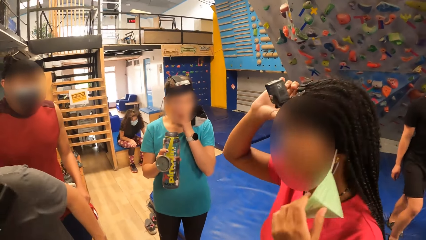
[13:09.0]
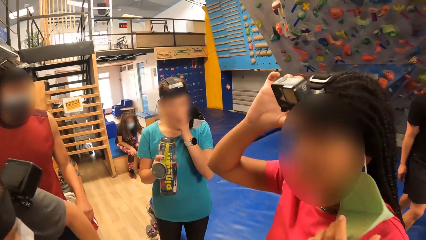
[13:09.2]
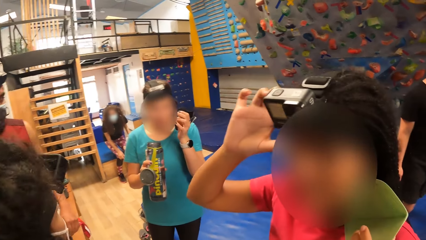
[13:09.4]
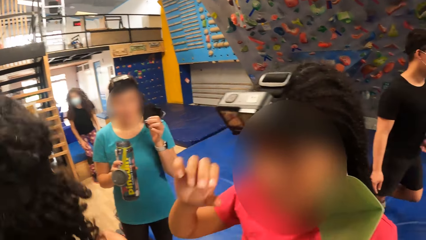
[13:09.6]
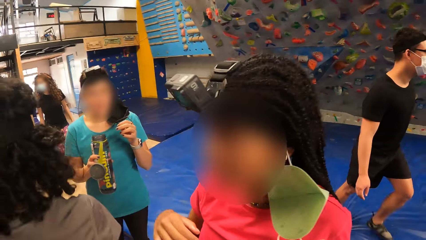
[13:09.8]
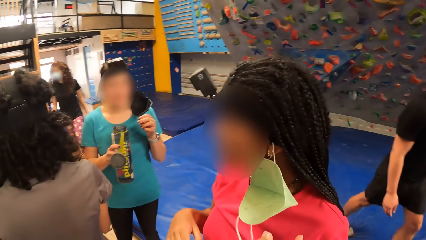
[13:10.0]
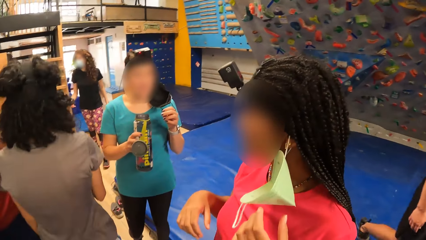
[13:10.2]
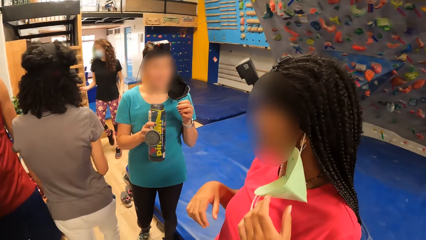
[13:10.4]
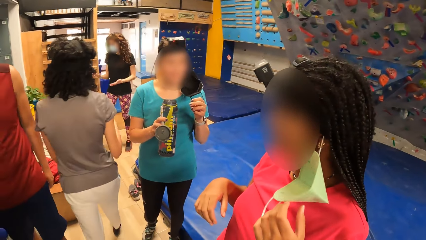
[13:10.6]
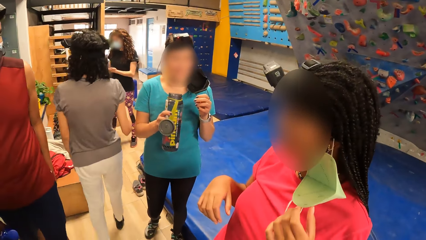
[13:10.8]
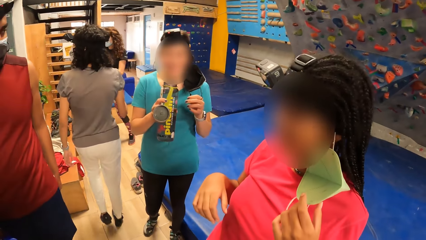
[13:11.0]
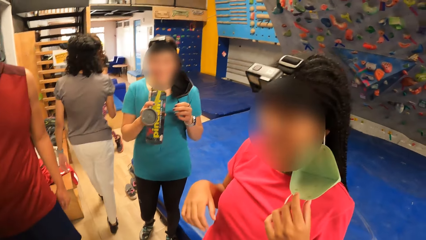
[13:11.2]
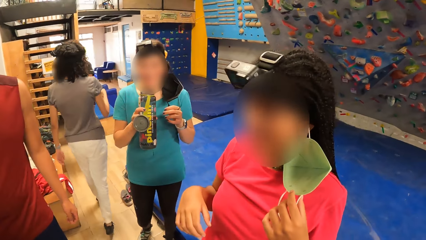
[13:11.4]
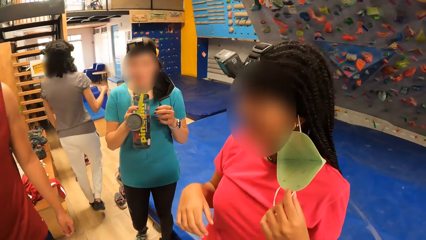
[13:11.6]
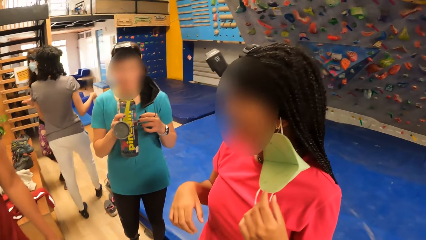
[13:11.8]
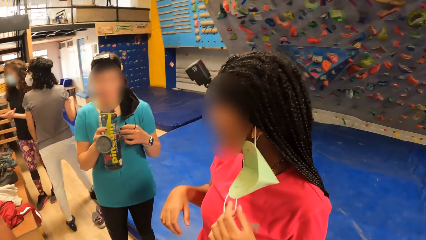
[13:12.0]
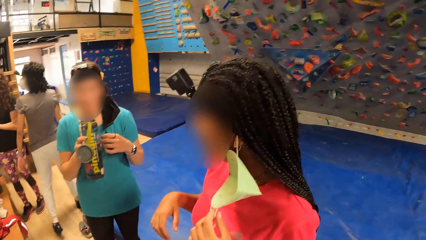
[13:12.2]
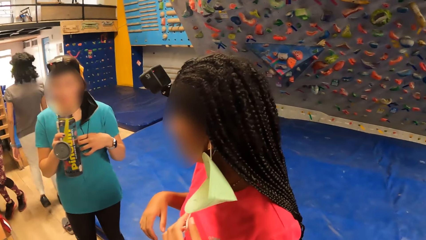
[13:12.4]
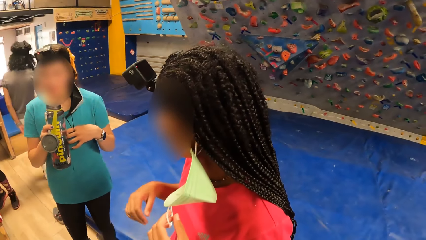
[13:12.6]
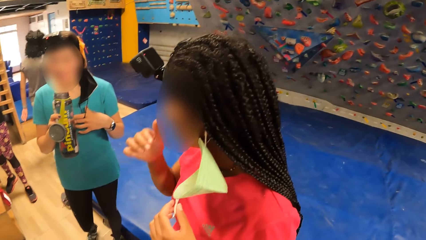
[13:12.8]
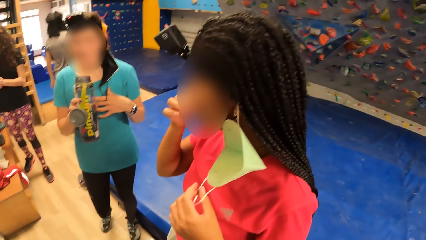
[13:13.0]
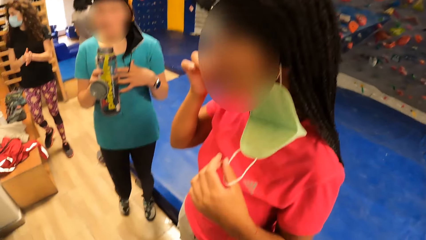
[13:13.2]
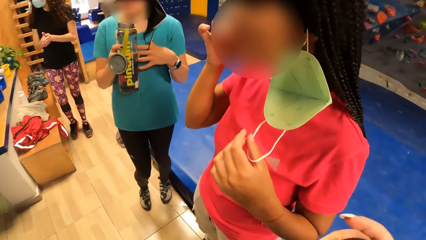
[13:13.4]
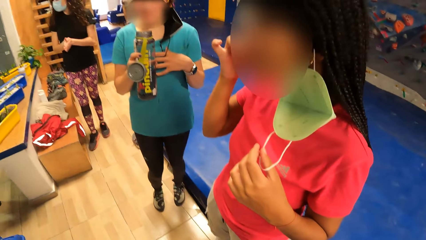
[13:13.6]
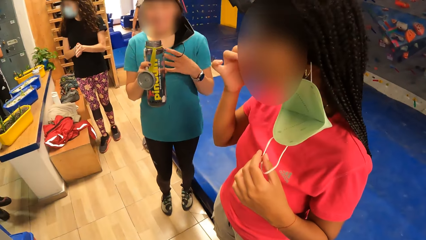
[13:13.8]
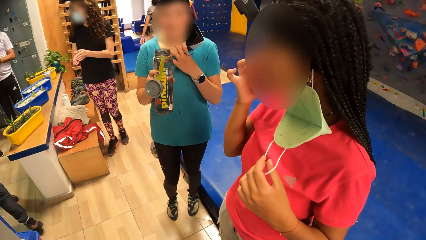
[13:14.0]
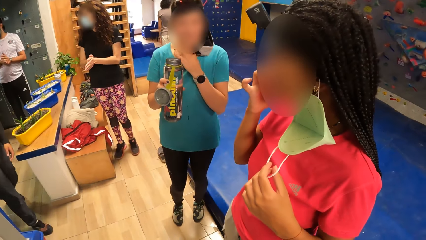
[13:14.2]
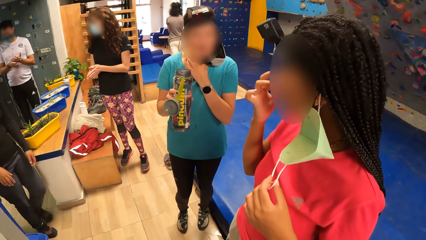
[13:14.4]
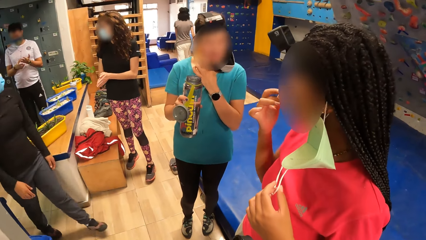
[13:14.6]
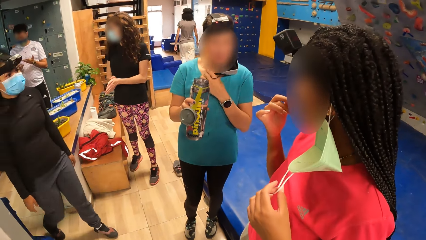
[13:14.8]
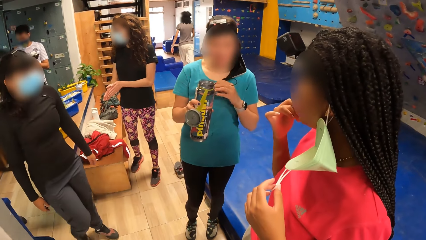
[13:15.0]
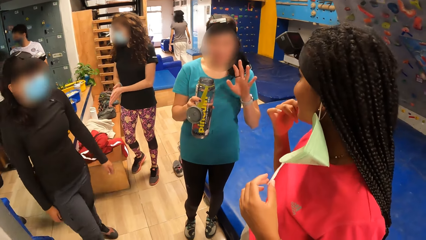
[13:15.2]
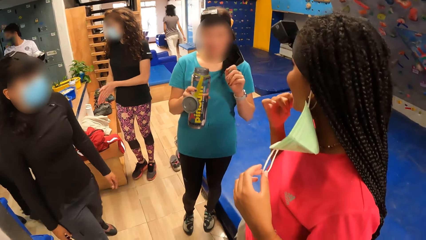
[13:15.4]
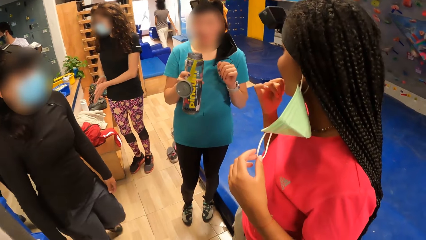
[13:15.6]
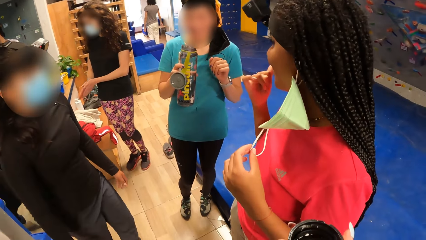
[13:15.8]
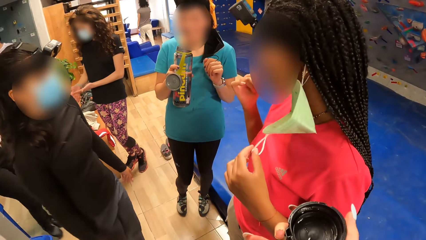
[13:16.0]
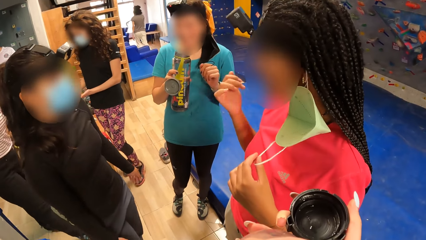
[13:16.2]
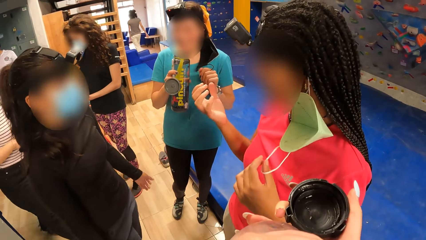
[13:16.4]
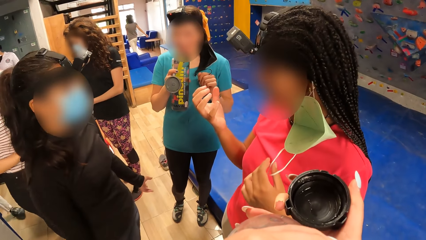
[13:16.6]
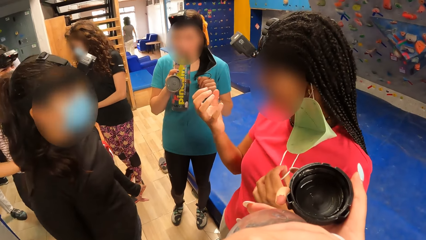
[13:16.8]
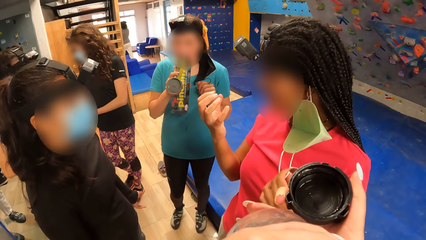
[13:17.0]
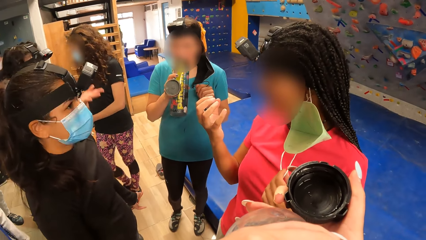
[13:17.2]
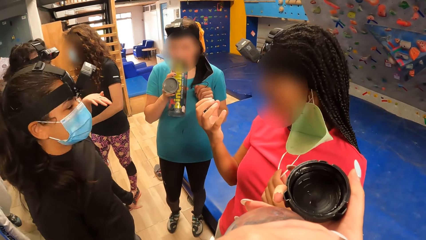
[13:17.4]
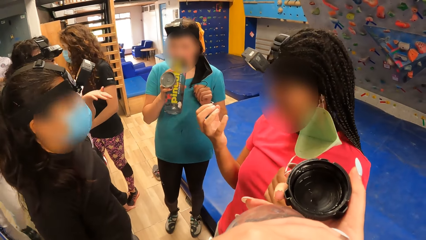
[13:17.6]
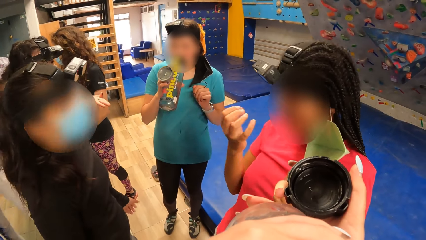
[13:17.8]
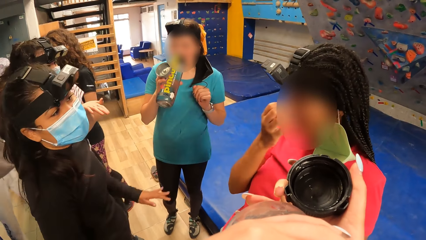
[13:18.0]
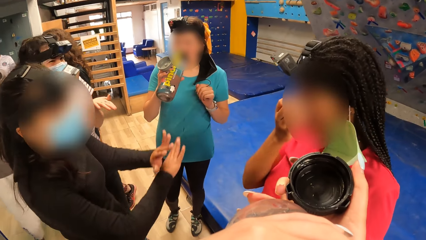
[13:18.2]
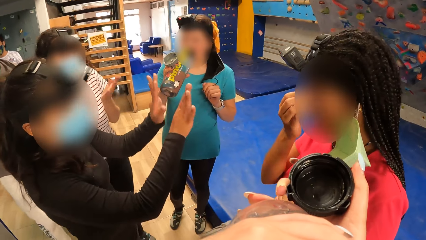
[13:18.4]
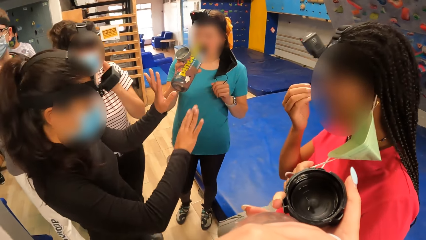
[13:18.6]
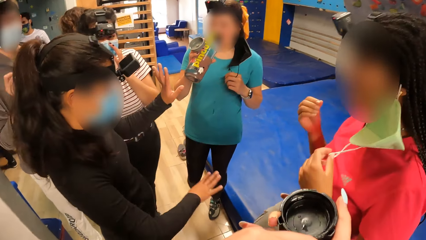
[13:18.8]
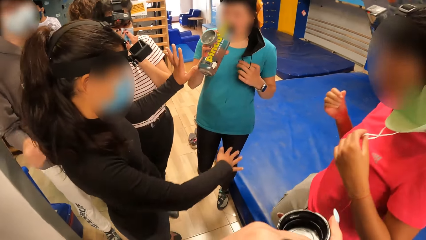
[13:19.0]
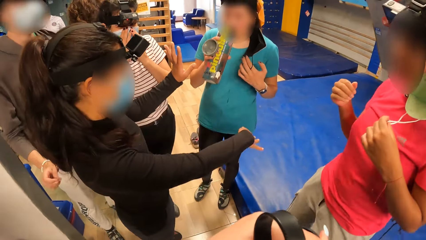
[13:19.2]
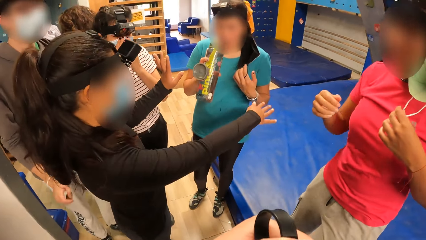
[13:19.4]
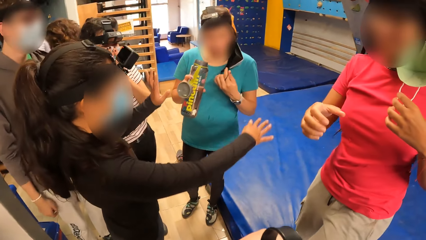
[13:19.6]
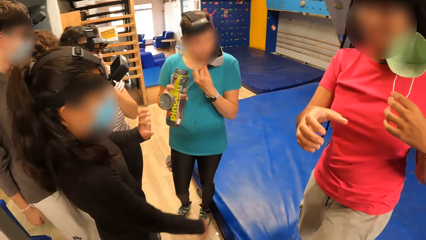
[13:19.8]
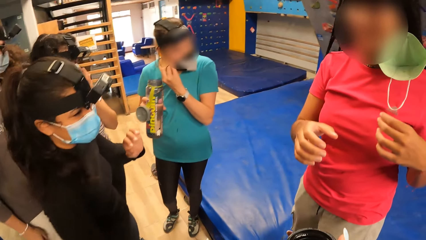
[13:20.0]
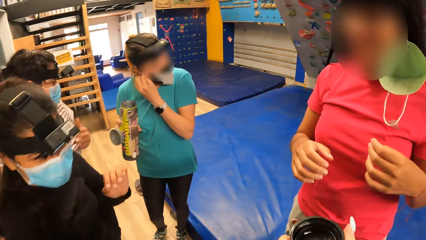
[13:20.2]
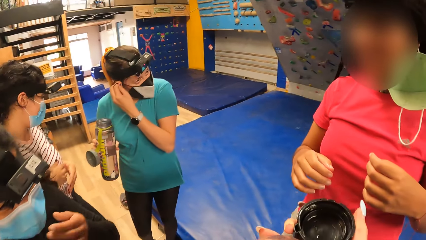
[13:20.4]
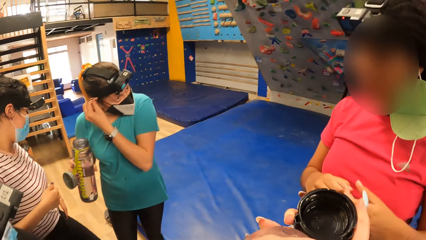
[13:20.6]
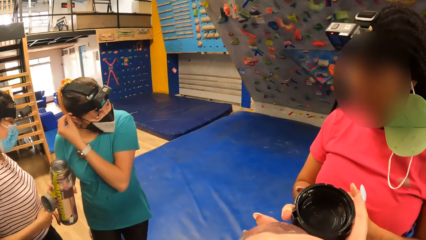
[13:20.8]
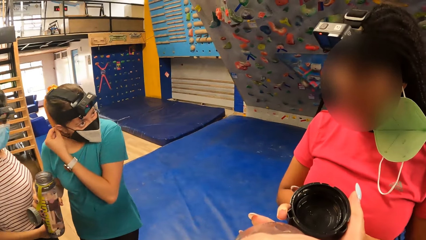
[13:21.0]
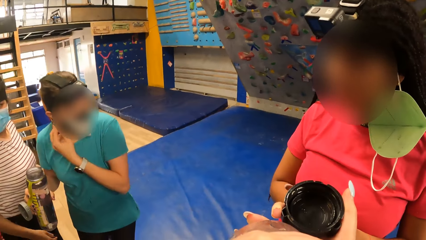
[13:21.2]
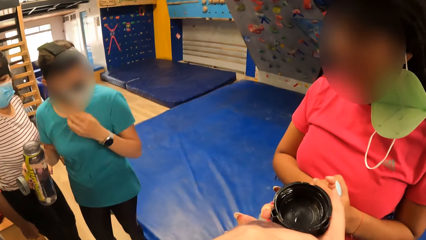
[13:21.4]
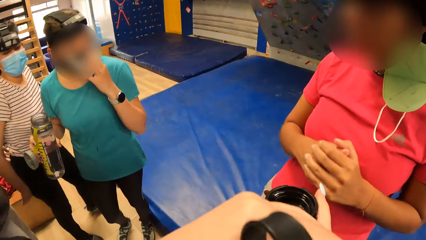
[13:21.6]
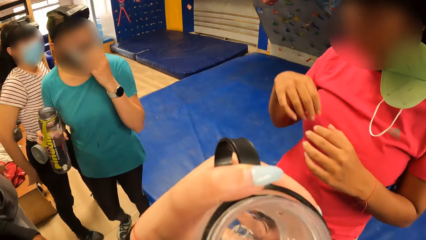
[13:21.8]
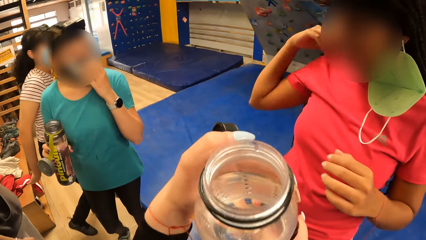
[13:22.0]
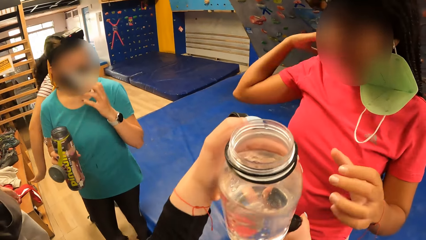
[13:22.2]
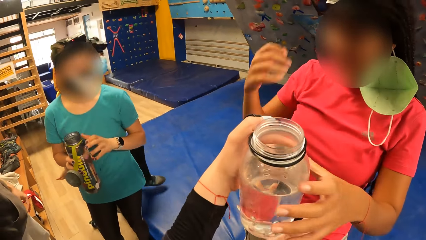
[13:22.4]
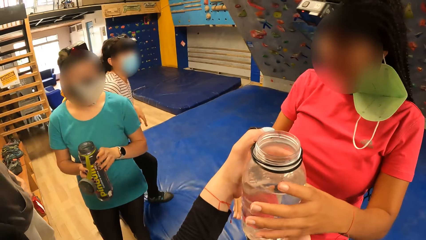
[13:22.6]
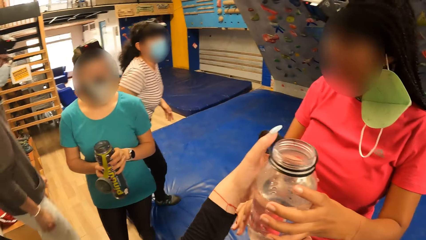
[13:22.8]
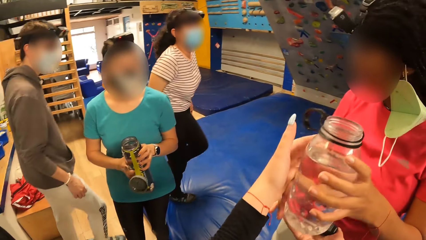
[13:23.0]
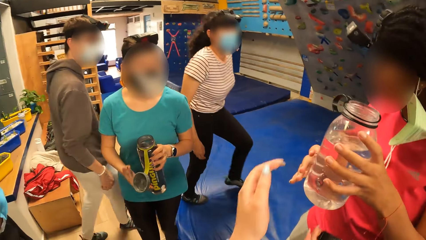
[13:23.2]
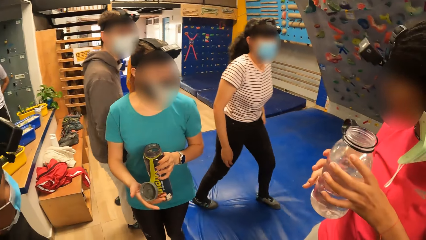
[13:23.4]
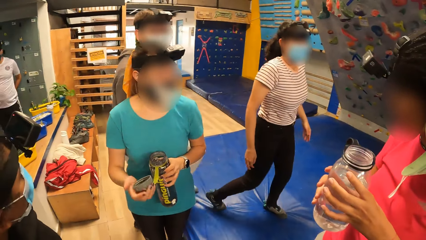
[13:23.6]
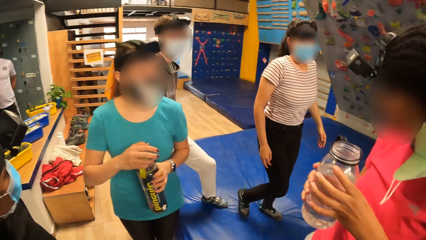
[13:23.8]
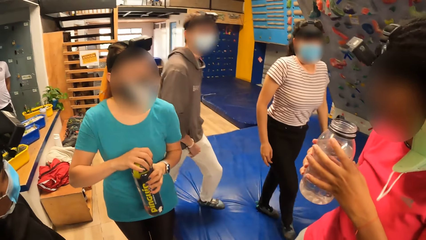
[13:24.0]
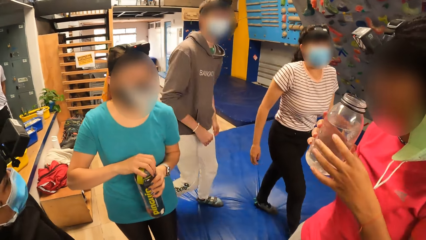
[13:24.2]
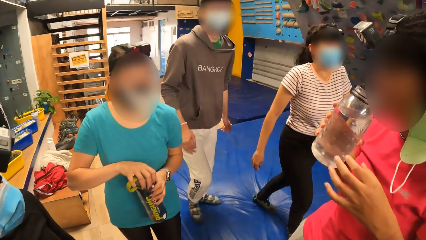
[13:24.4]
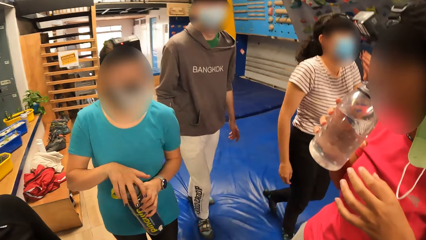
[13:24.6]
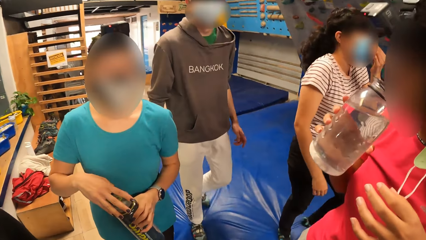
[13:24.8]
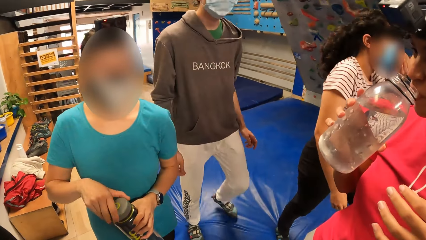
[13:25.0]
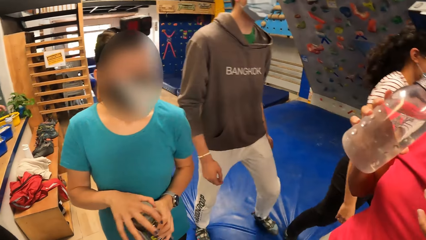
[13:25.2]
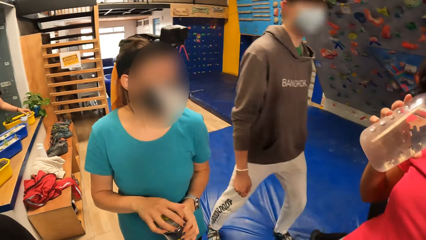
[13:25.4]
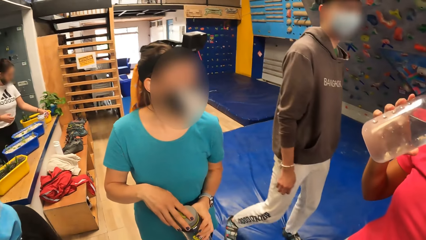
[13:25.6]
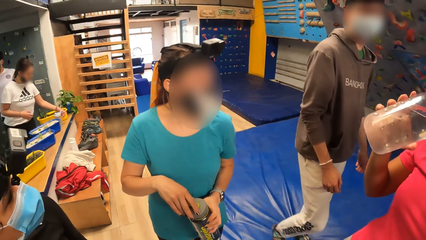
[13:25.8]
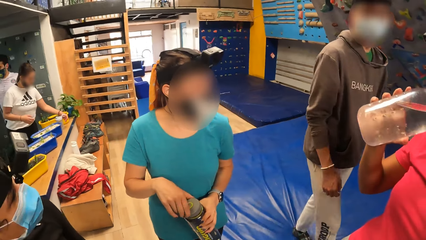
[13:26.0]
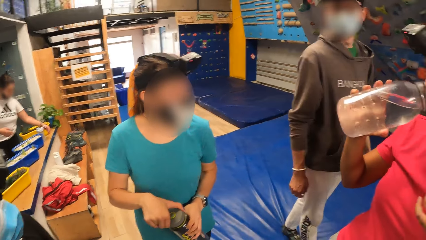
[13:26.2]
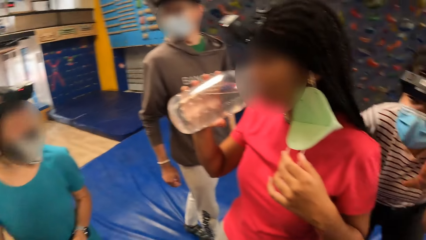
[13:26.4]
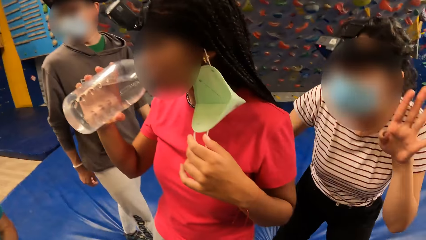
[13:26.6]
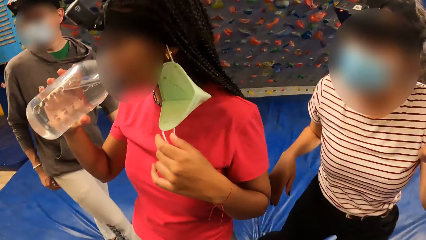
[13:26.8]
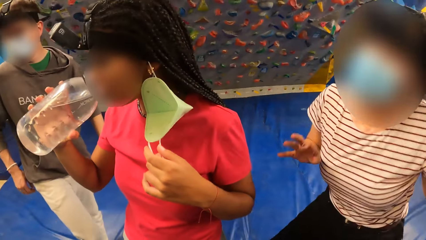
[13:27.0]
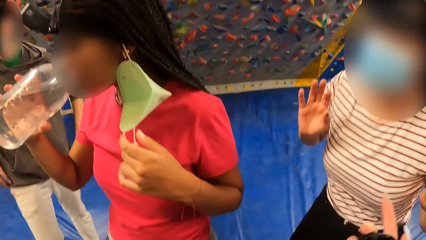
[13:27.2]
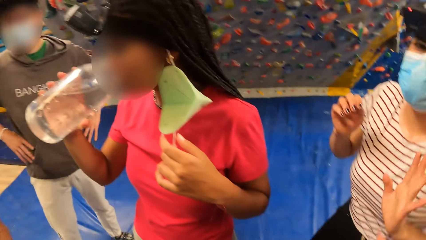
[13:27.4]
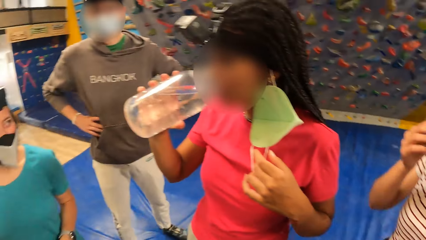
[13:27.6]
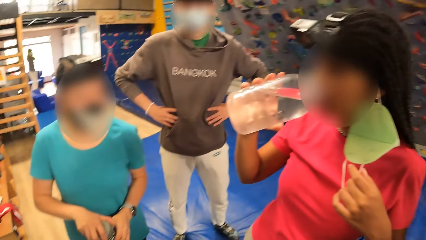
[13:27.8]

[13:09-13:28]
The camera wearer interacts with the friends. A woman touches the face with the right hand. A man holds the facemask with the left hand. The camera wearer drinks water from the water bottle in her right hand. She interacts with the friends. She drinks water from the water bottle. She passes the water bottle in her left hand to the woman. The woman collects the water bottle from the camera wearer with her left hand. The woman passes the water bottle in her left hand to her right hand. Another lady closes the water bottle. The woman drinks water from the water bottle in her right hand.
